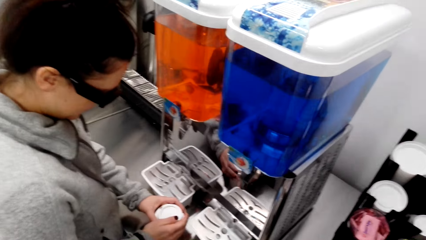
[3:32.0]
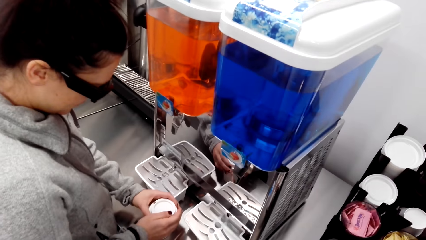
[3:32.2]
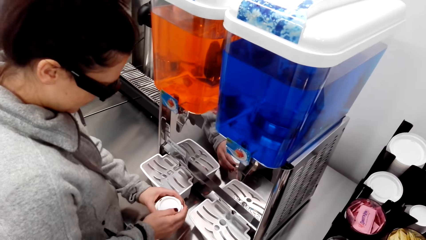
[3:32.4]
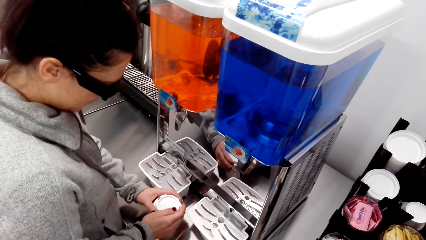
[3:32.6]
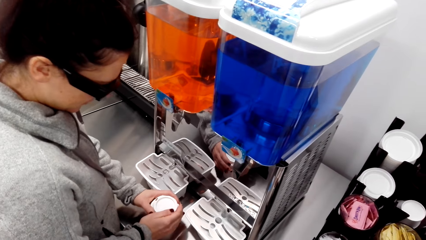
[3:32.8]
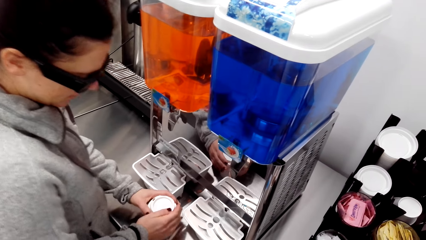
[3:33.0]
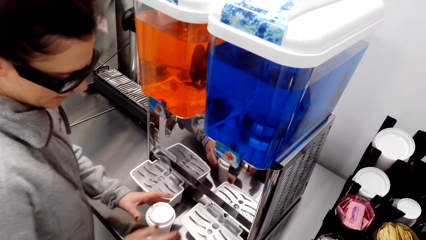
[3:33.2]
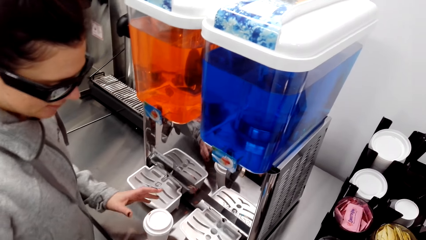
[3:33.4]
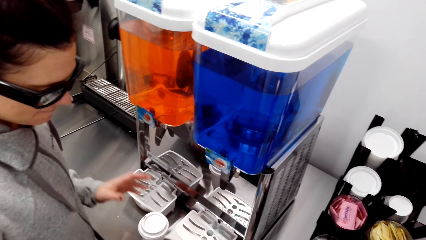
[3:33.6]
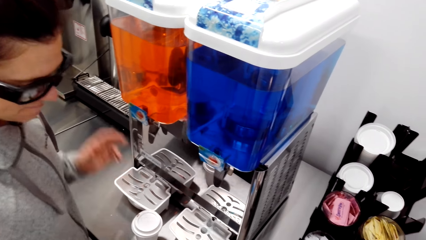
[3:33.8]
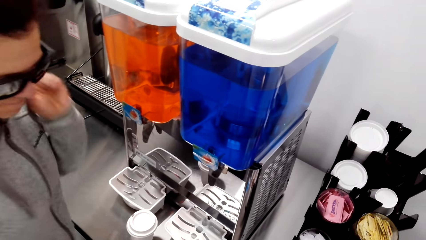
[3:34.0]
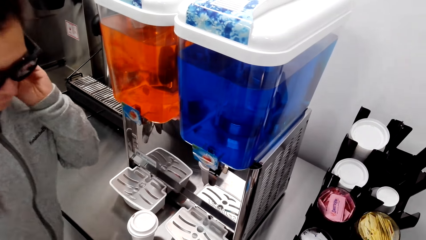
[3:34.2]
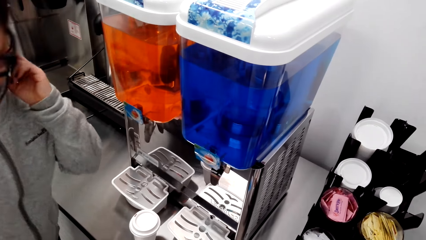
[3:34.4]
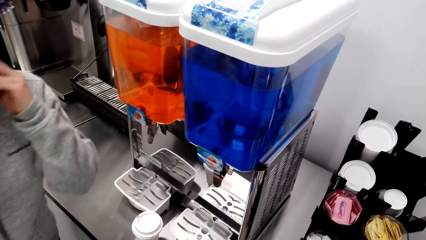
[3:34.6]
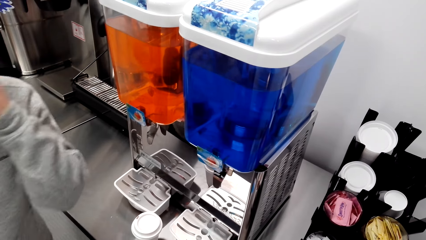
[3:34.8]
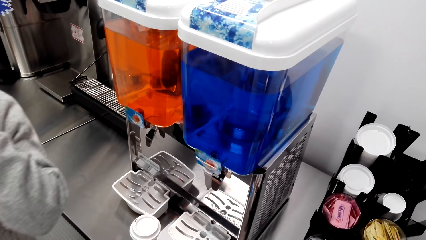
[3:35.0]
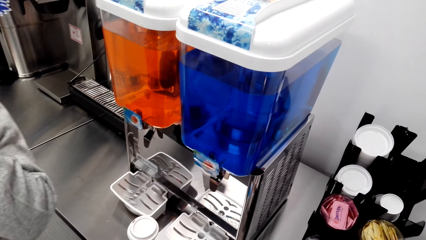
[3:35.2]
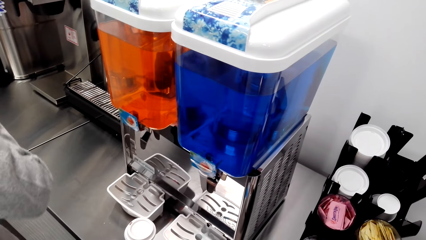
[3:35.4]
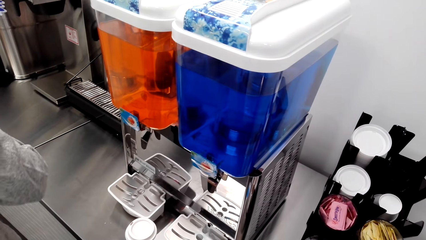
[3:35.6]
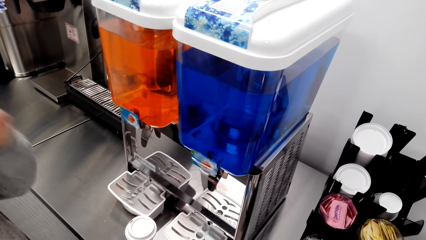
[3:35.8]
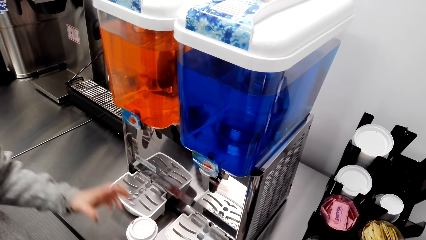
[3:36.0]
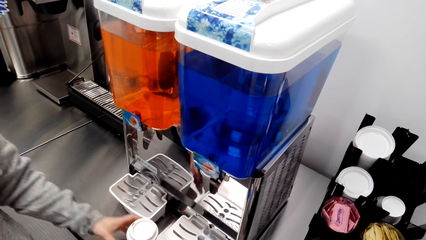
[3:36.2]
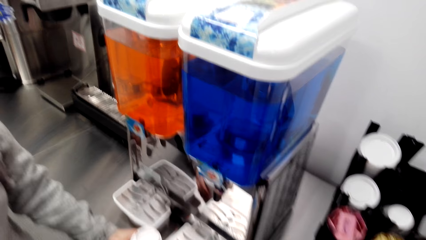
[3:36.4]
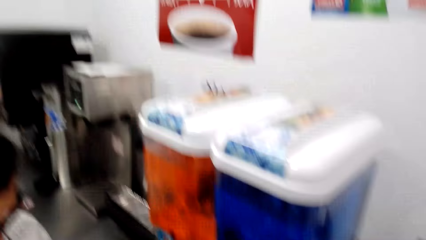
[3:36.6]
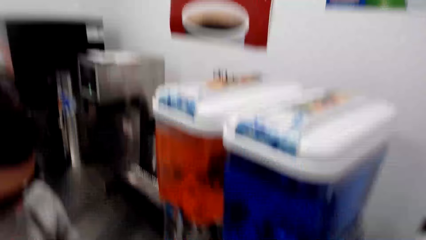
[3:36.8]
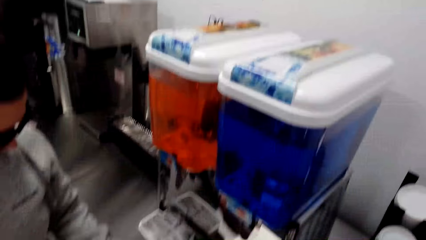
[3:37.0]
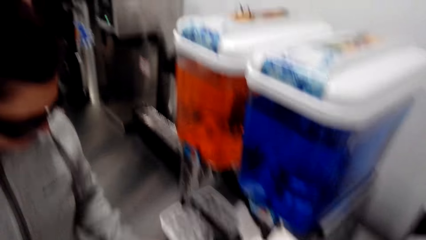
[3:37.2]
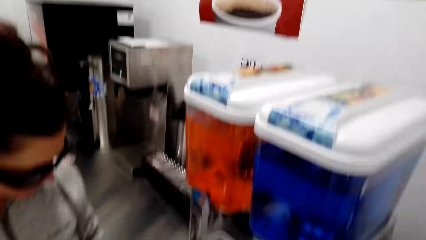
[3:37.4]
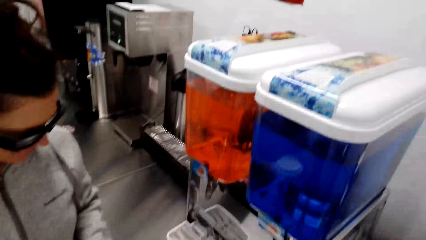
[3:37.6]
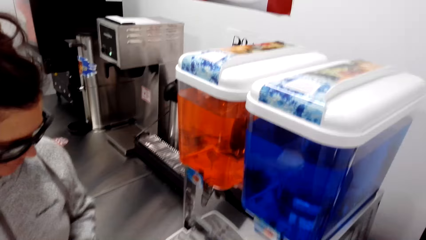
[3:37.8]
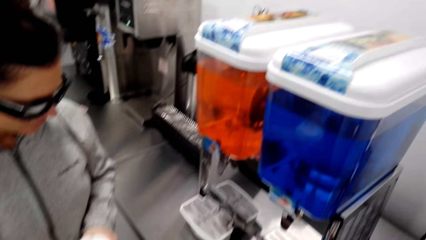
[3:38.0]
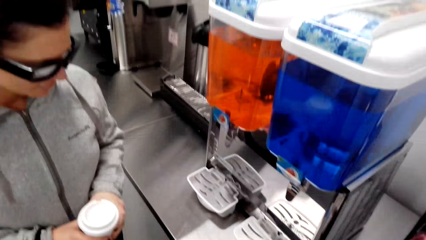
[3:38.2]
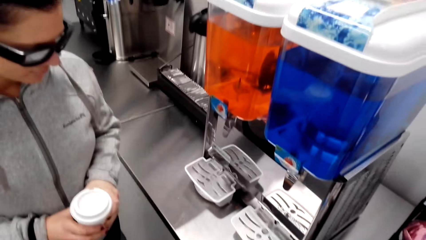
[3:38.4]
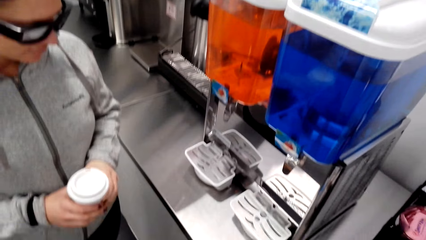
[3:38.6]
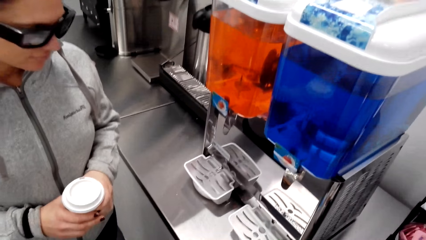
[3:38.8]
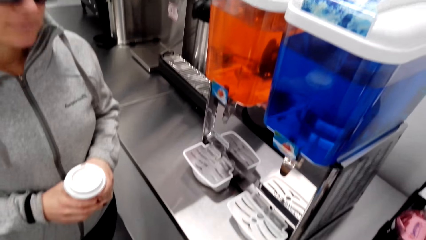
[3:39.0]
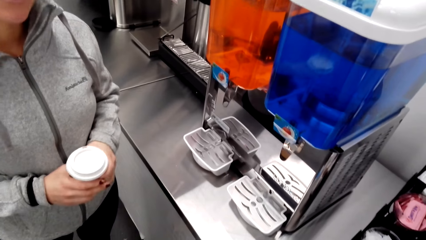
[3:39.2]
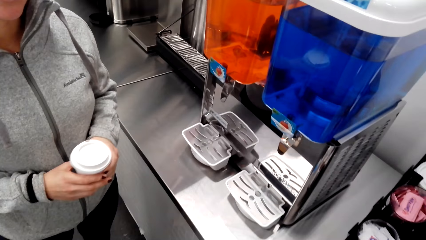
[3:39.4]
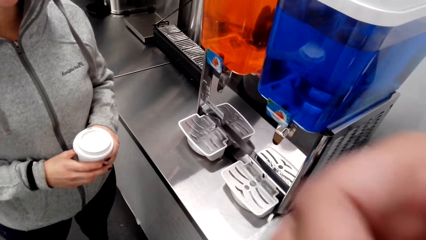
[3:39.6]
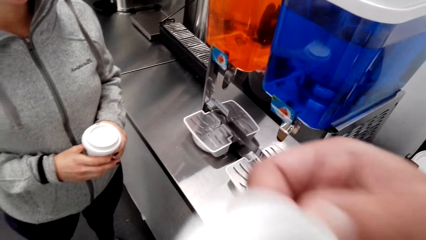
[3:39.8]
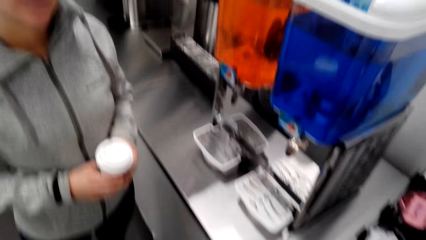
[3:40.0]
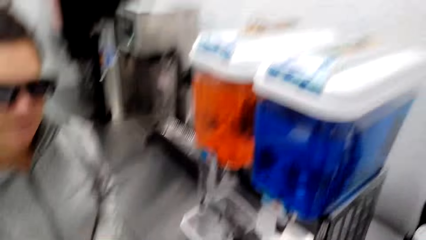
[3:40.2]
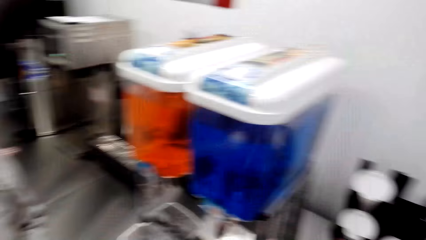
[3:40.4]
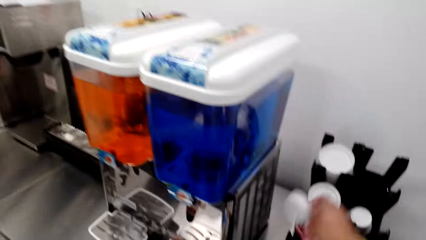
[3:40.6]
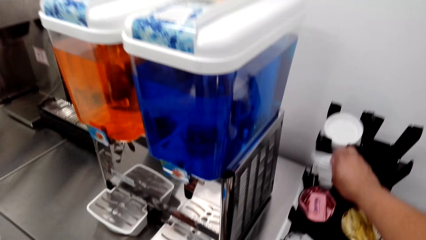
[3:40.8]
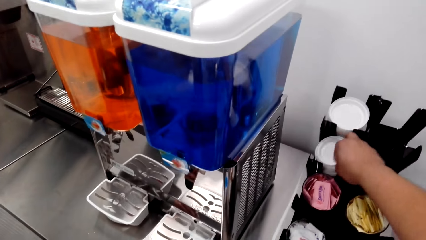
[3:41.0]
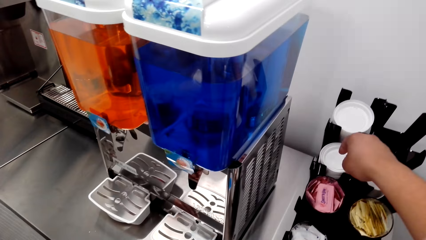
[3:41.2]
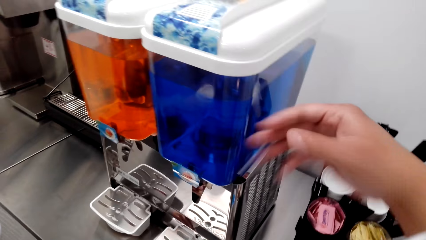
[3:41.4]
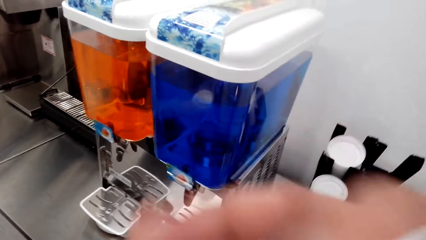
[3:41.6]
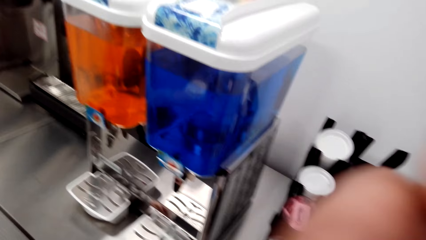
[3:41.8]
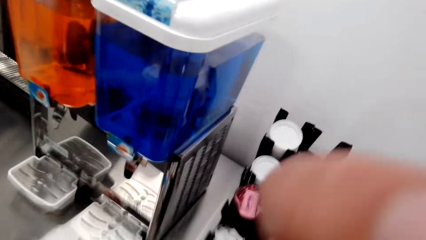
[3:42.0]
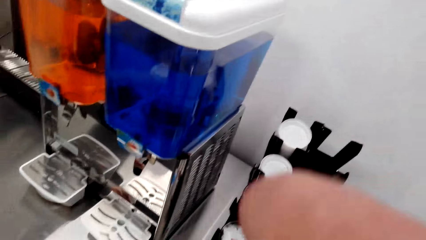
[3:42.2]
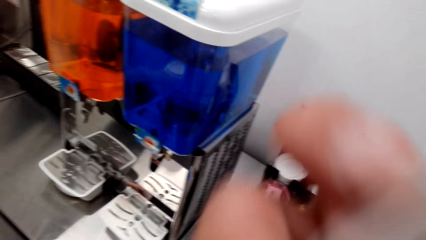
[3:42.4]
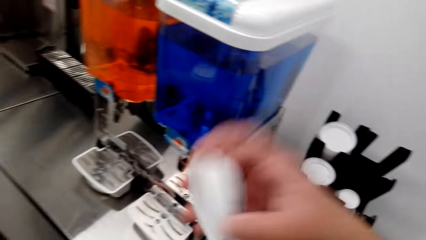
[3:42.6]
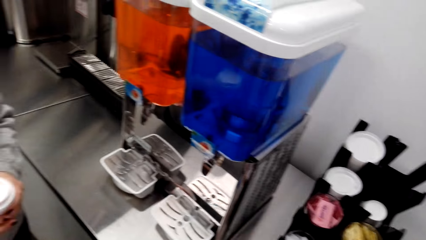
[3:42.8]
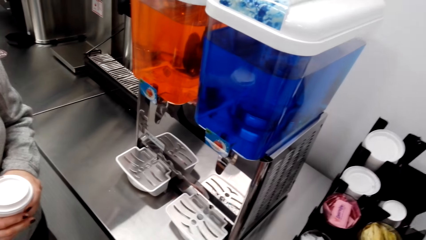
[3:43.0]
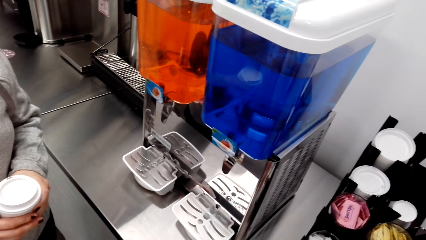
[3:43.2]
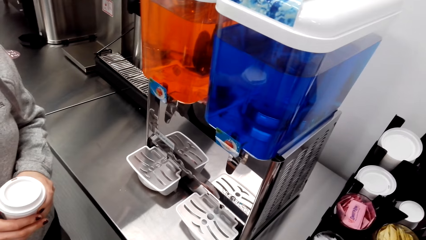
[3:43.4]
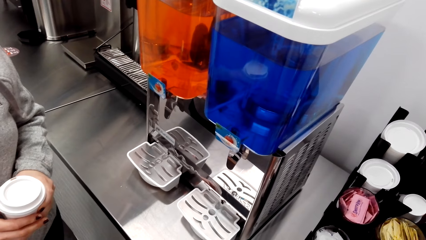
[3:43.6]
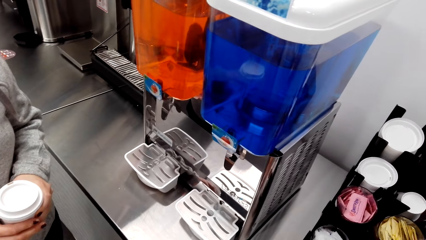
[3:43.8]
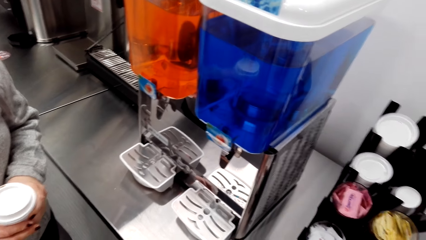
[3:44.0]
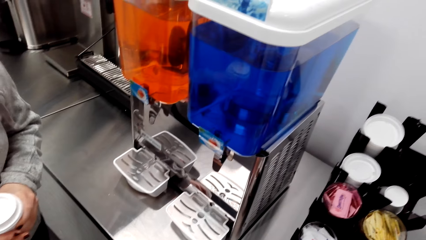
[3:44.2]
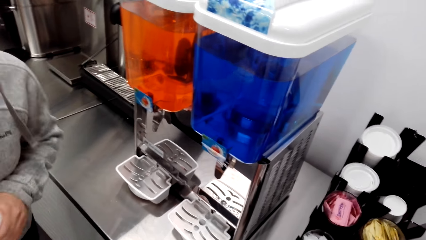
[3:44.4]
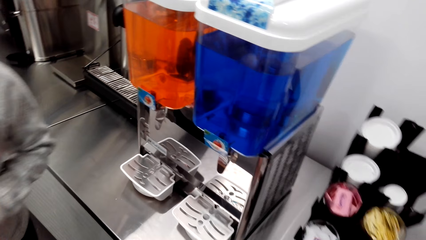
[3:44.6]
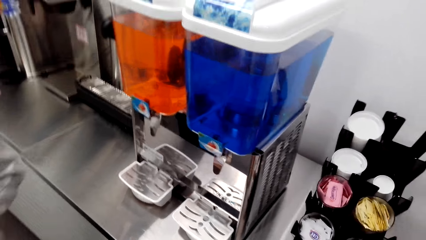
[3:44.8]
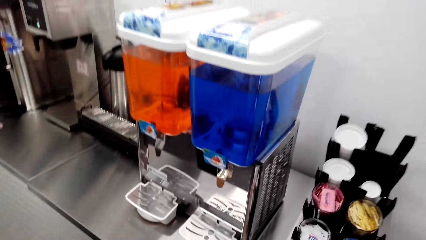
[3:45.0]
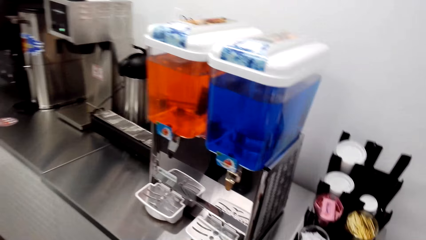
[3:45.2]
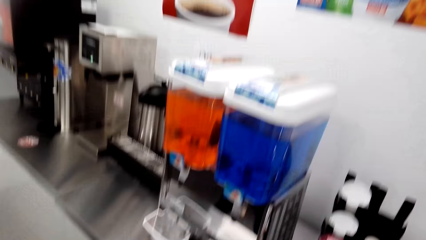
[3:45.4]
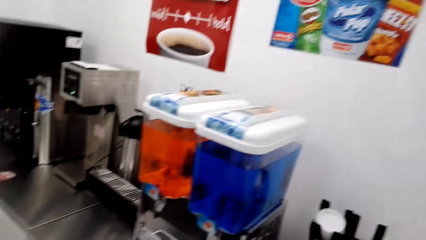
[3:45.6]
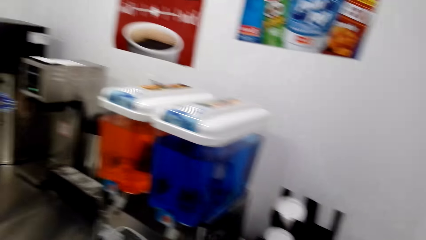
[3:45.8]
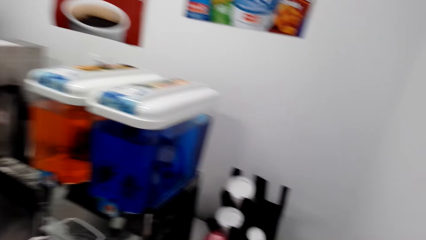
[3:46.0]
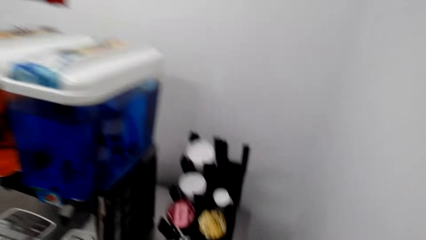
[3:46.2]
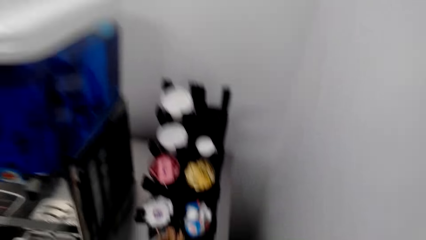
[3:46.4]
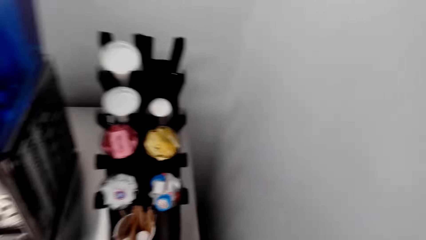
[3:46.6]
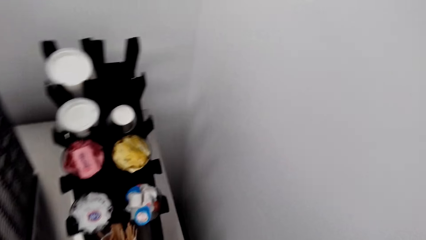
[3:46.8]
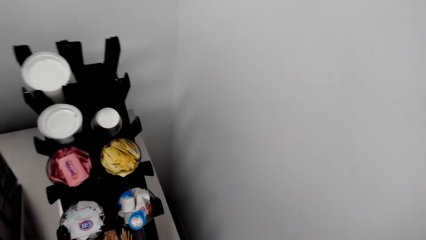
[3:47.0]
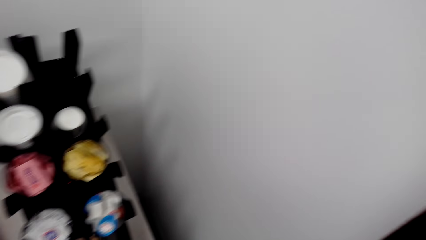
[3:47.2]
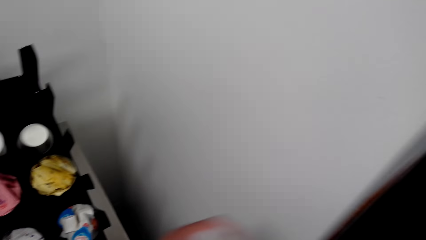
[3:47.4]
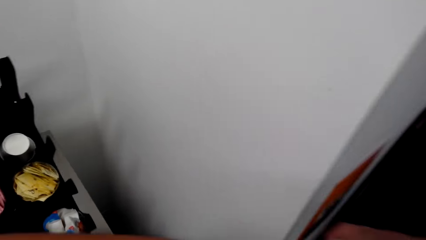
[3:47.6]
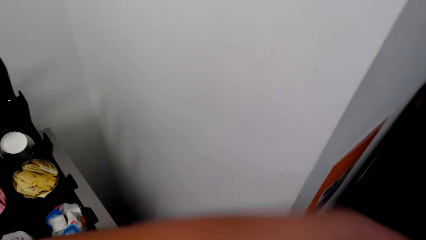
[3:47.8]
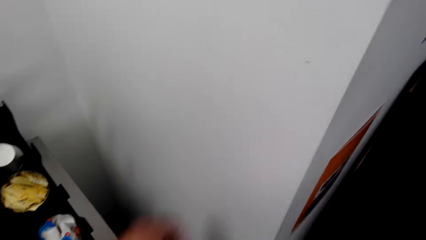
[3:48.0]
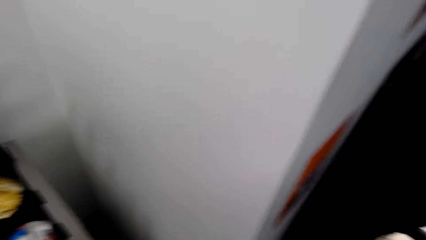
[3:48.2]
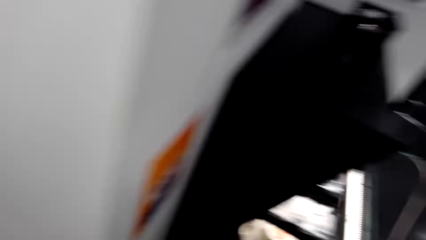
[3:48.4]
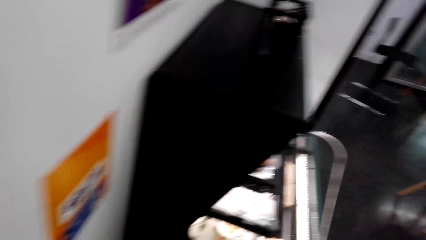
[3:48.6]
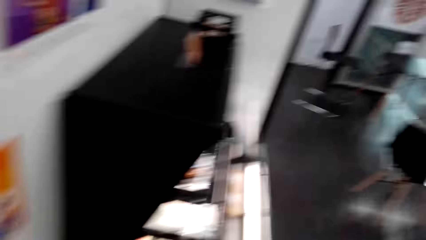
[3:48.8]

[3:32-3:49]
The woman closes the tumbler with a lid. The woman picks up the drink. The camera wearer uncovers the drink. They place a tumbler lid on the rack.
